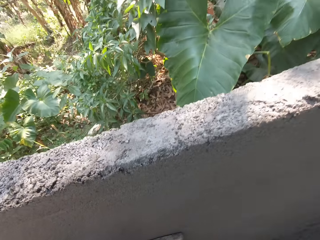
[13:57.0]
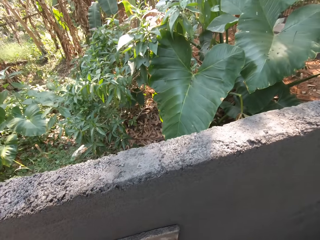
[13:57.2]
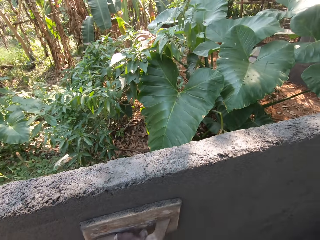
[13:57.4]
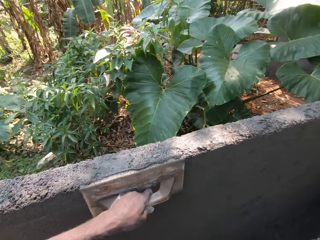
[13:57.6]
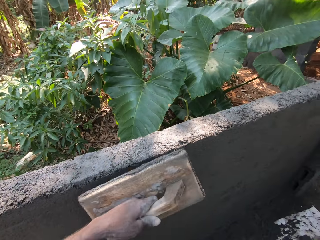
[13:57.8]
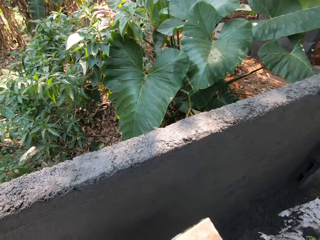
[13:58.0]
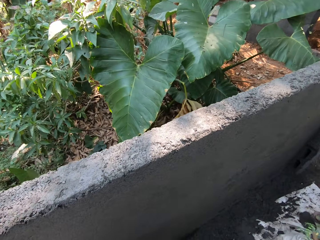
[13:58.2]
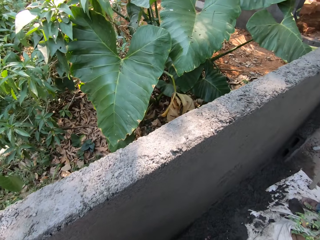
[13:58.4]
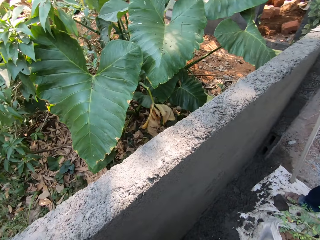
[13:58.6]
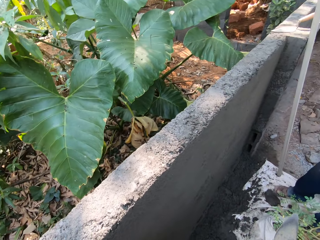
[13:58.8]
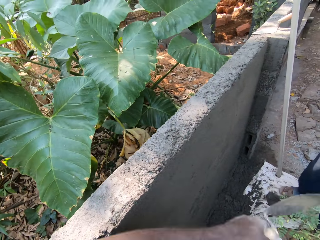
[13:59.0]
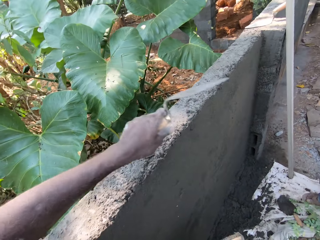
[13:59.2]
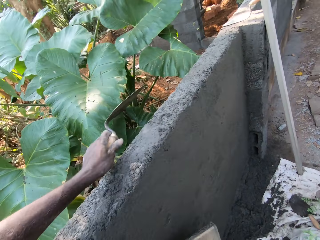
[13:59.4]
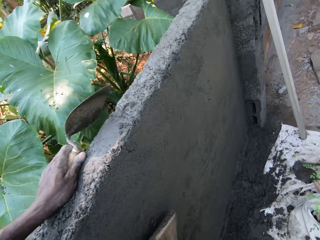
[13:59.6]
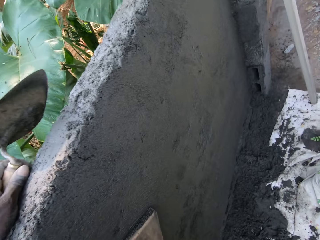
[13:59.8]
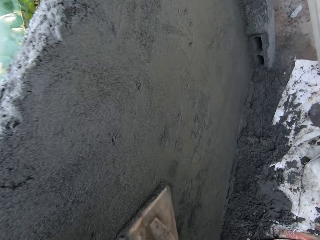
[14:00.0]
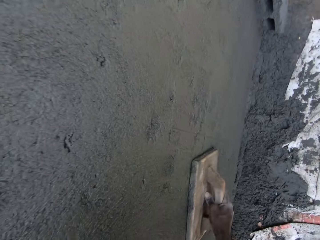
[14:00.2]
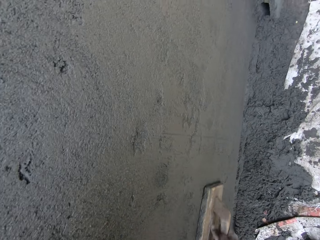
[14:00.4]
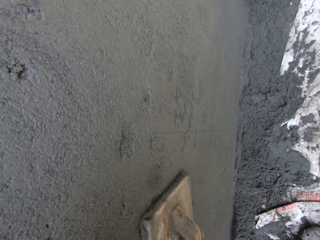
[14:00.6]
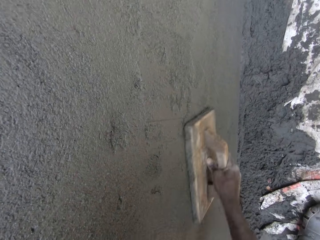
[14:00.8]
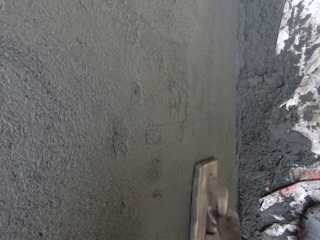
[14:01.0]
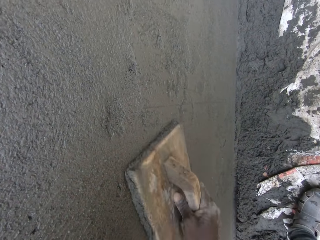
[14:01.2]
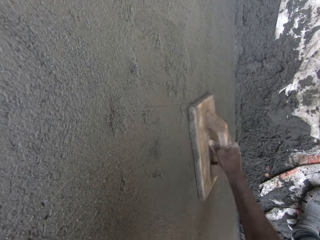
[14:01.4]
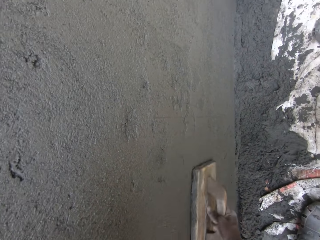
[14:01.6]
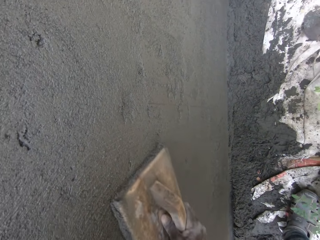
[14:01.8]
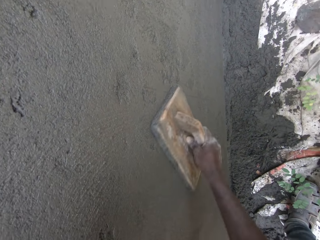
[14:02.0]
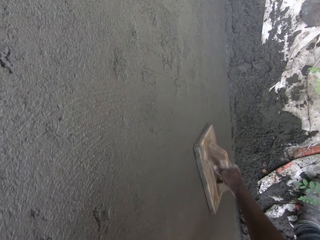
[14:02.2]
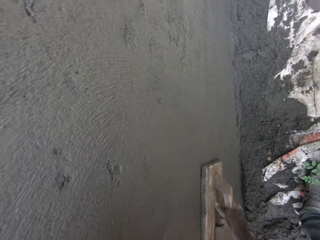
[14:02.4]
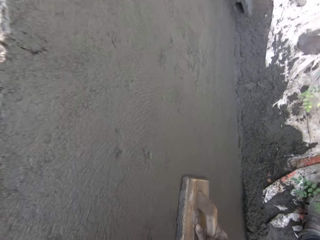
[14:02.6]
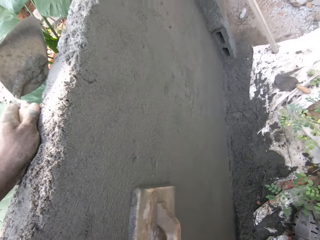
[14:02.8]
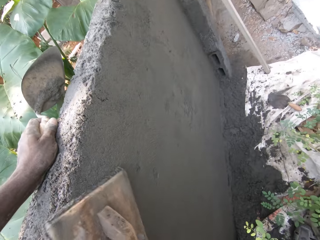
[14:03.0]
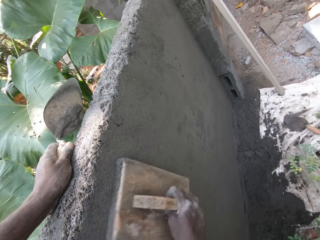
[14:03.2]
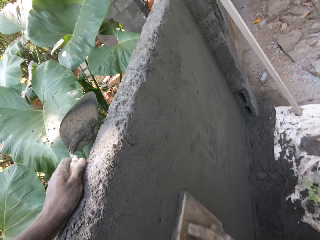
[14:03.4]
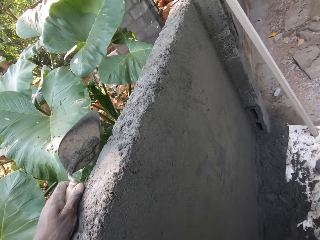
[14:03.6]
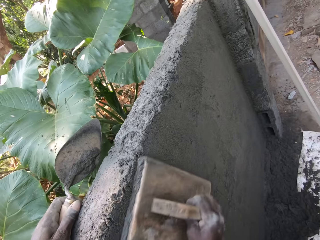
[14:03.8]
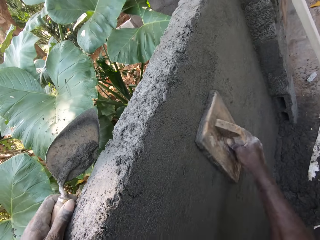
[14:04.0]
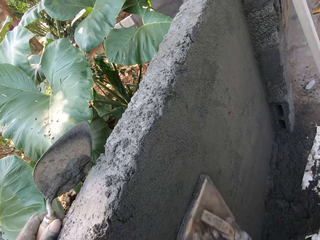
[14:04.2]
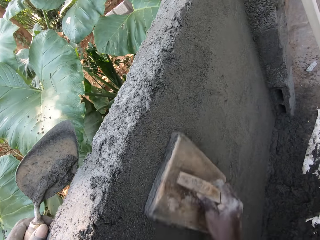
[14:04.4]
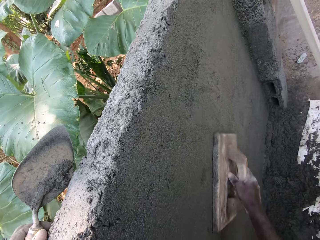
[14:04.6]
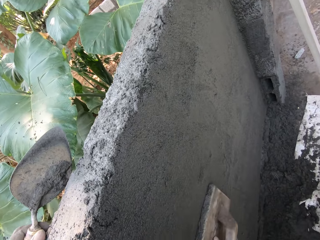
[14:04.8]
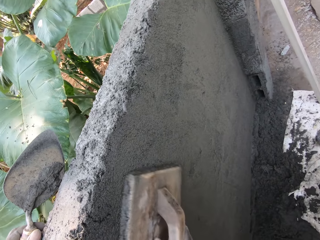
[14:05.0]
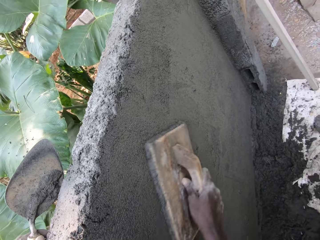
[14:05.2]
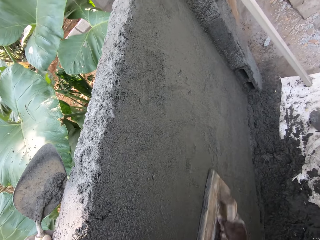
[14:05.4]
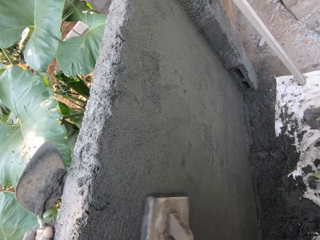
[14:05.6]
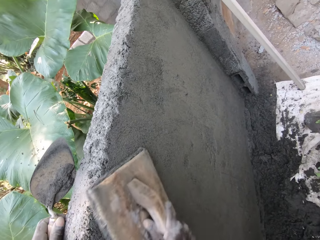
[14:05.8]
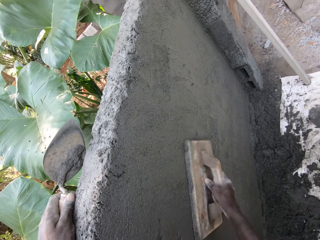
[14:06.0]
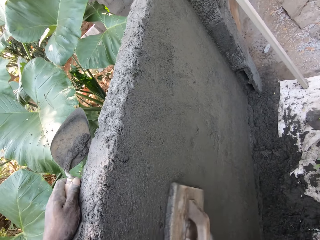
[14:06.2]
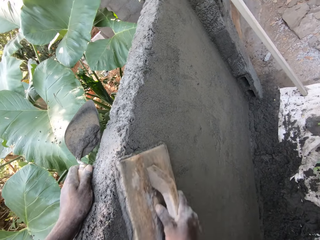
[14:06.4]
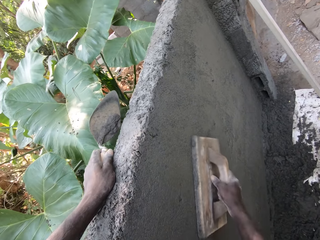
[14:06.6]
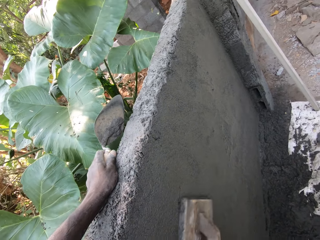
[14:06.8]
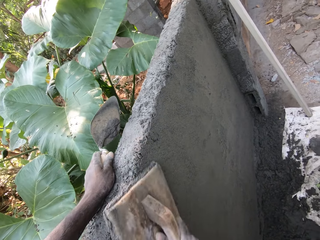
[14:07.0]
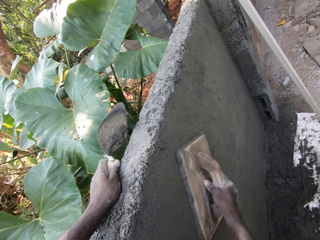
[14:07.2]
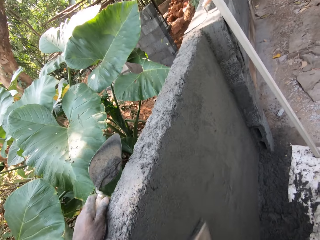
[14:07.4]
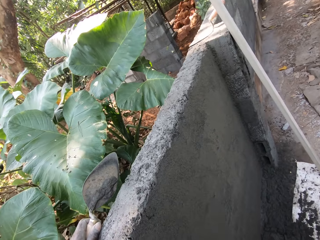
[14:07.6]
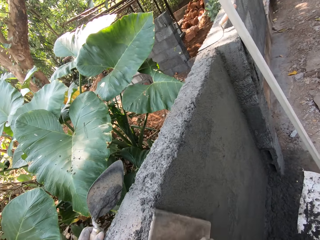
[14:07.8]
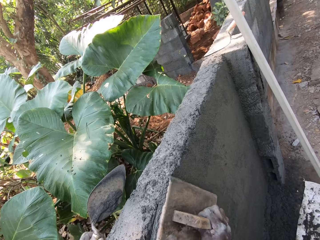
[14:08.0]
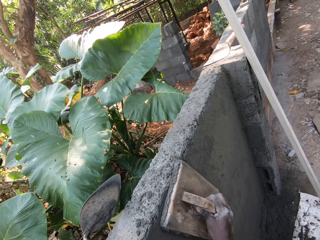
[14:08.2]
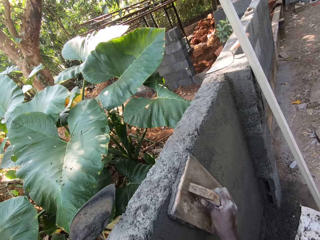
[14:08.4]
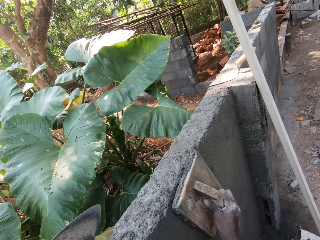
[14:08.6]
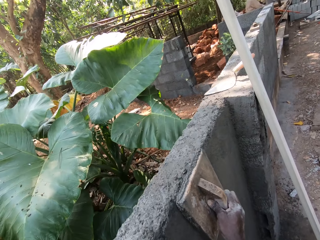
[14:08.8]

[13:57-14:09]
The camera wearer moves at the construction site. He holds the wall with the trowel in his left hand. He smoothens the wall with the wooden float in his right hand.

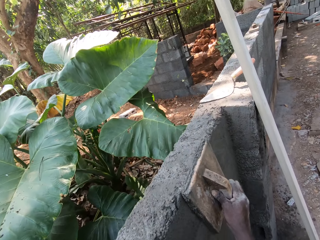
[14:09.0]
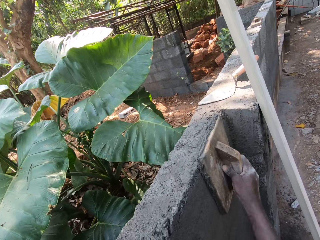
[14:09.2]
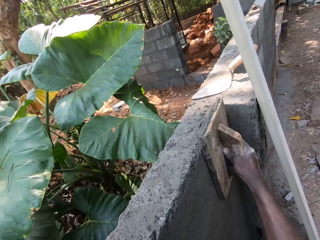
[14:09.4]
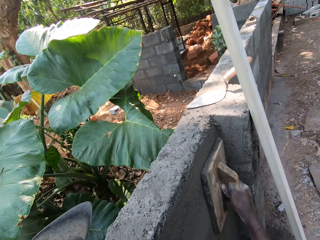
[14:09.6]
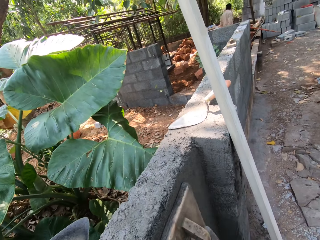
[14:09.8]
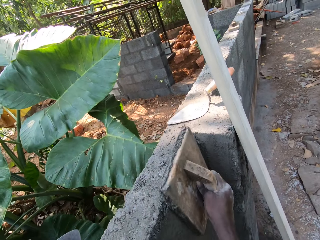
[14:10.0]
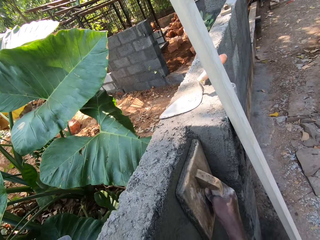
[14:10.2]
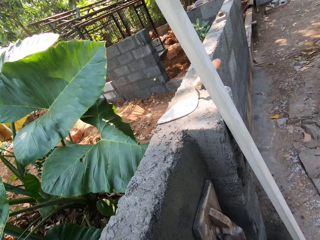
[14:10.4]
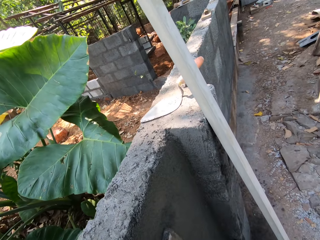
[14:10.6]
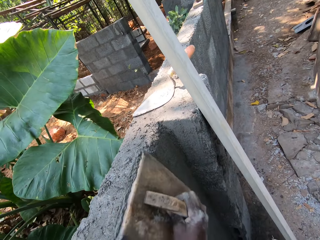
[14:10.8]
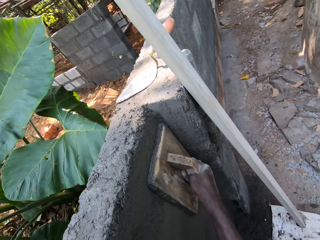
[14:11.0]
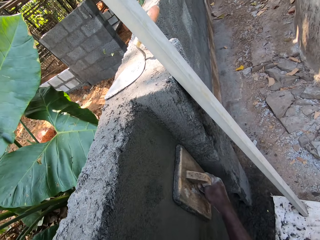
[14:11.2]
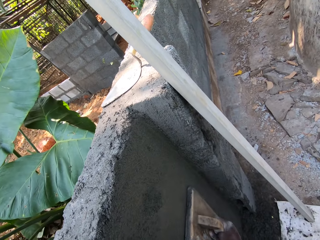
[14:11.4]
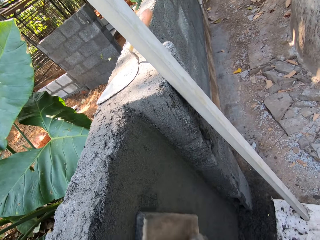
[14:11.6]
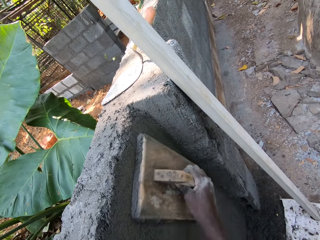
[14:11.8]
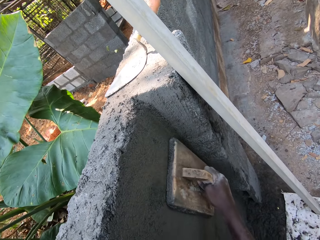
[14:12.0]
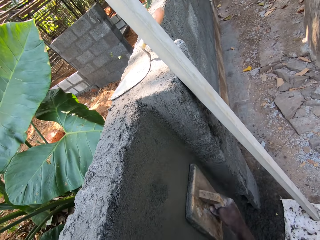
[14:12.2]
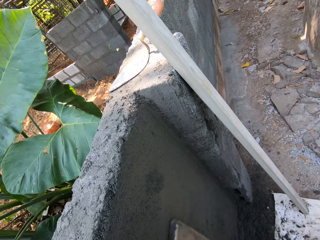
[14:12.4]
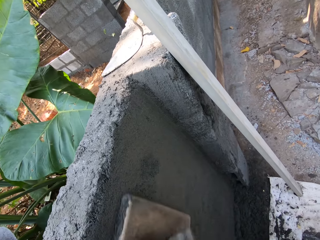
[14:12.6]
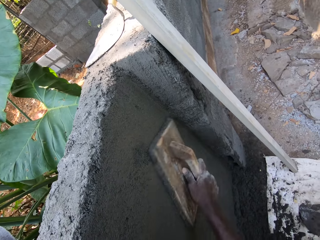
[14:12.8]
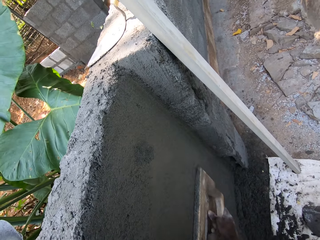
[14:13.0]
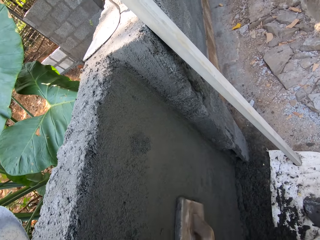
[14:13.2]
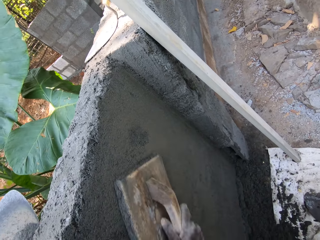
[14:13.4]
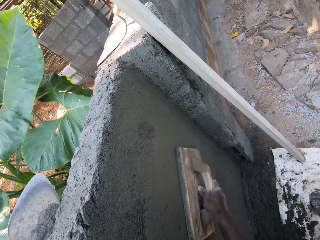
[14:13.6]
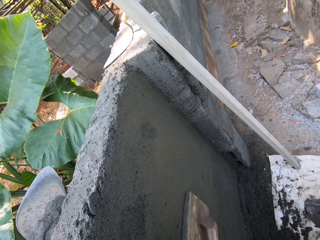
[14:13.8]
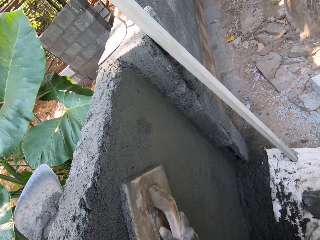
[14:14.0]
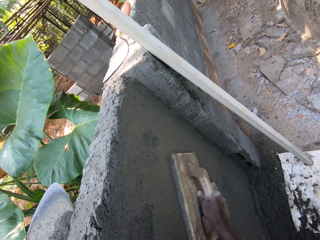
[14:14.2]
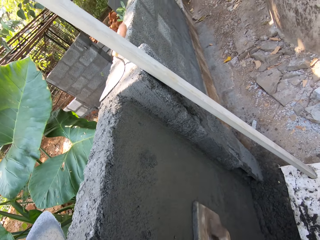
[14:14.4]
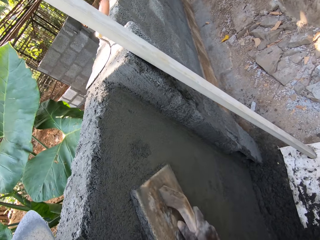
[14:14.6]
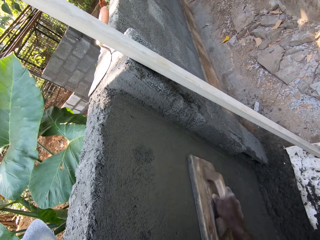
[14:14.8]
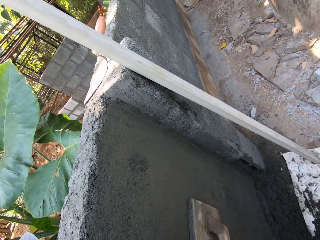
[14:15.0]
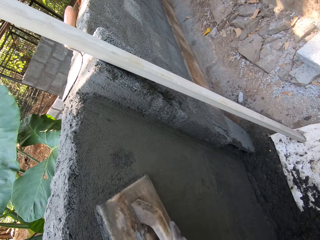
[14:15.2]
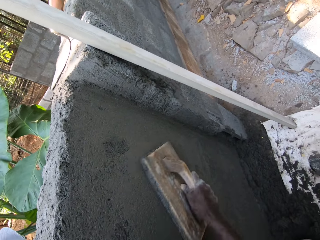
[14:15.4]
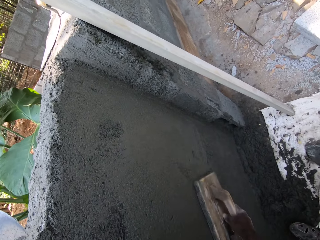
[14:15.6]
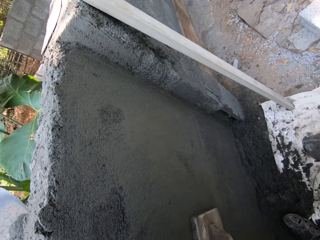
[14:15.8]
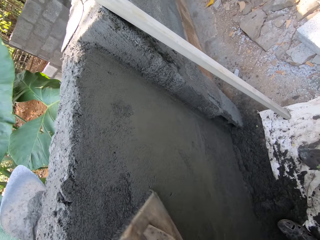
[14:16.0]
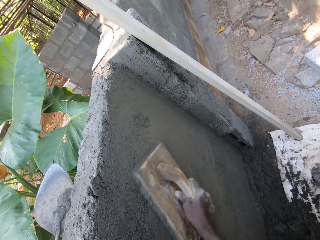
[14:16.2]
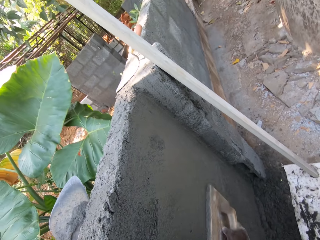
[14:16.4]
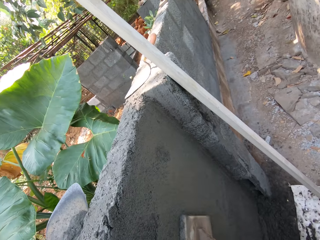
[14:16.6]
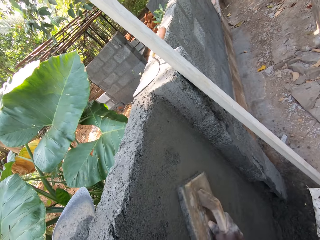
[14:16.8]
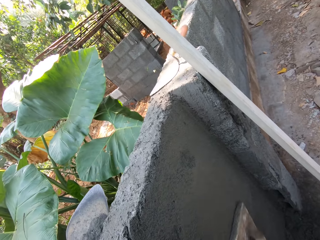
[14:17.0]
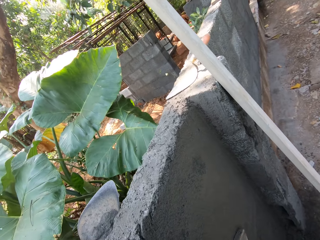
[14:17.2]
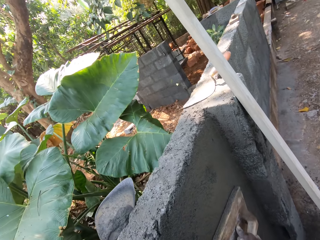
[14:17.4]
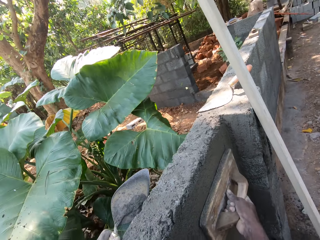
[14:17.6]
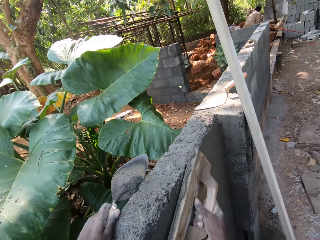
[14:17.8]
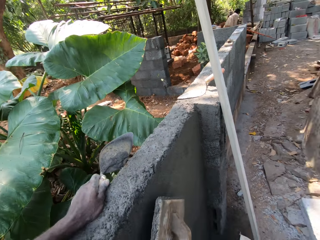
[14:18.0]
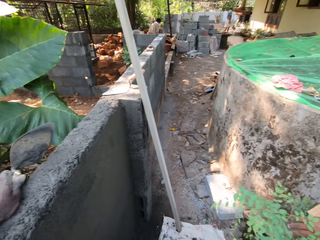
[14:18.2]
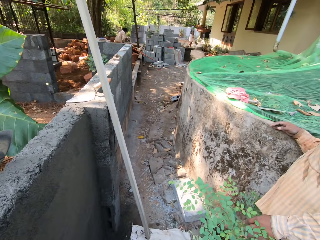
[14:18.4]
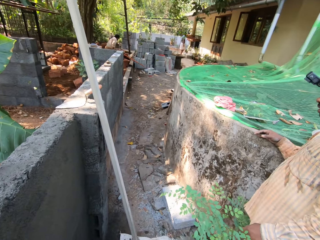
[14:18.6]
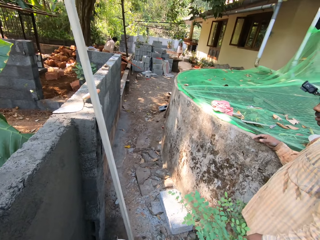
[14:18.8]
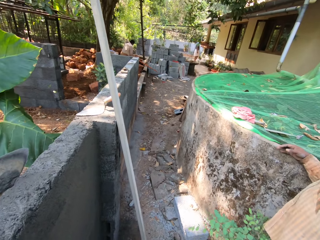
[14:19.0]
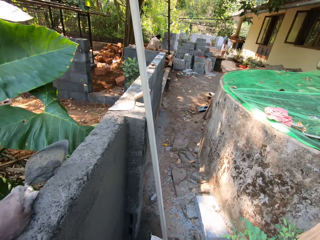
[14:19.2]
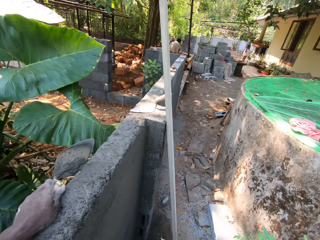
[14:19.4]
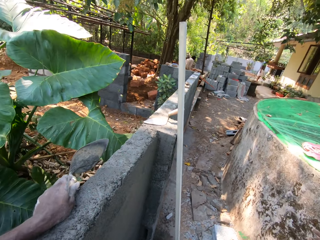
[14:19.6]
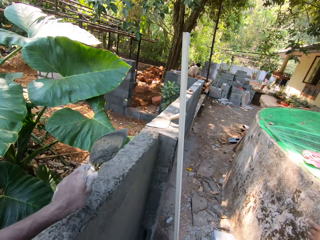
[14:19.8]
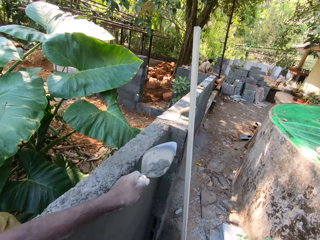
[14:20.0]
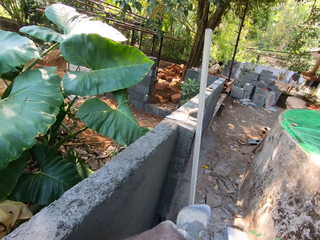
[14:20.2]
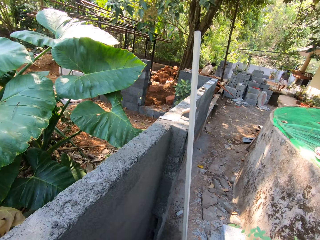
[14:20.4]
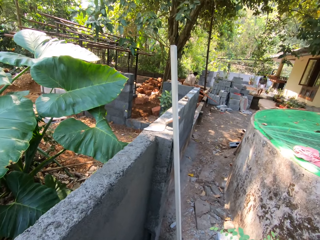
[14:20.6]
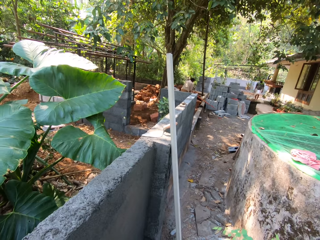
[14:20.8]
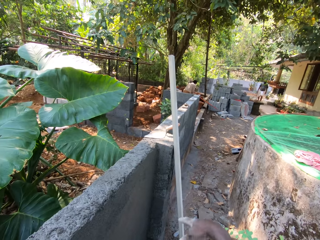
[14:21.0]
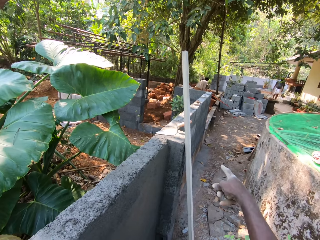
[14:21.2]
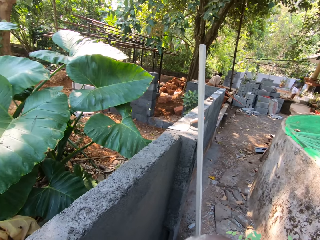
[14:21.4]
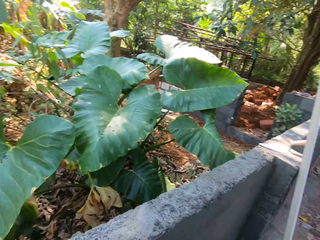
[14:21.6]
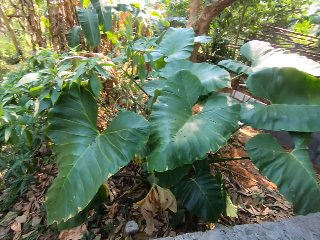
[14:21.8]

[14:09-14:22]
The camera wearer interacts with a person.
